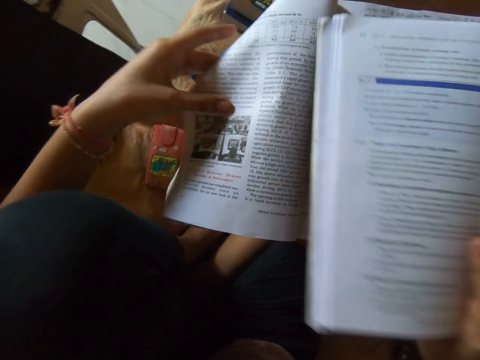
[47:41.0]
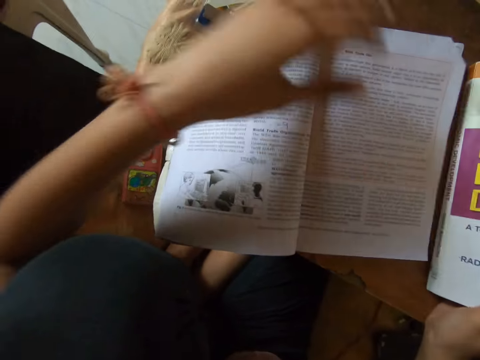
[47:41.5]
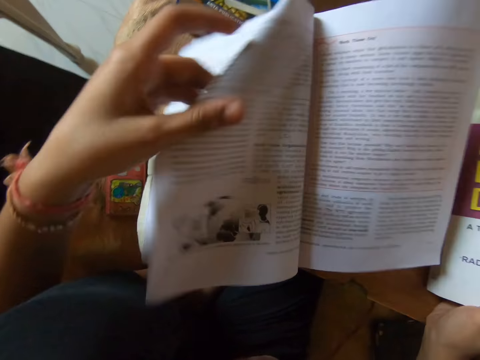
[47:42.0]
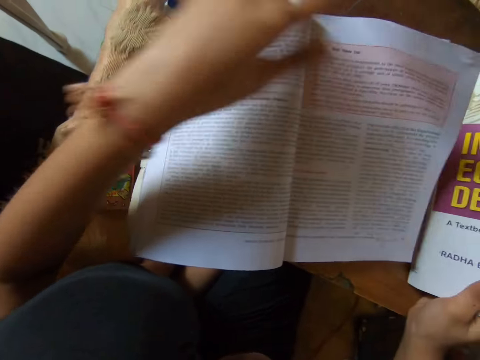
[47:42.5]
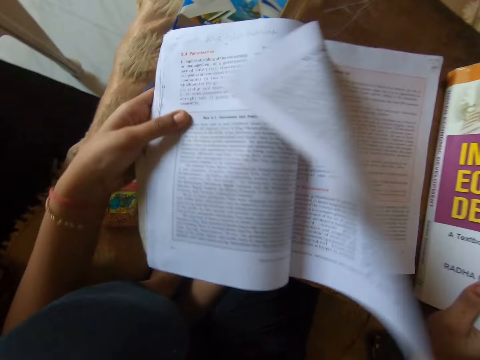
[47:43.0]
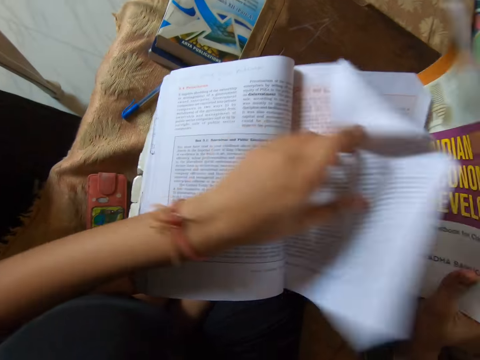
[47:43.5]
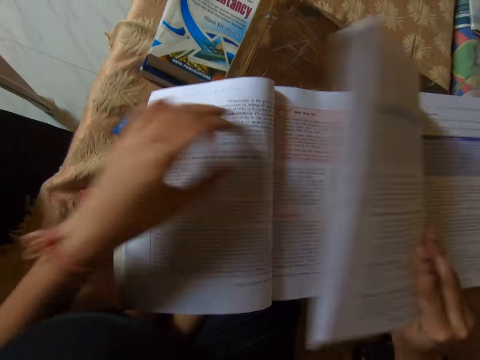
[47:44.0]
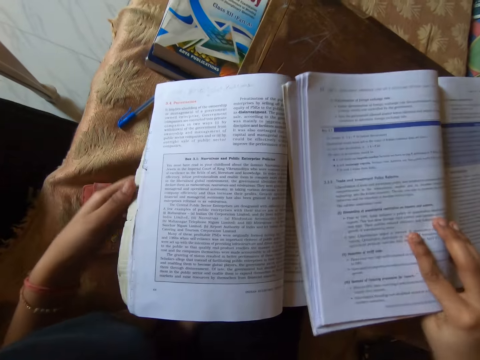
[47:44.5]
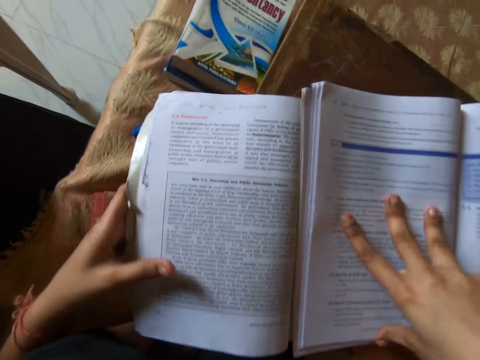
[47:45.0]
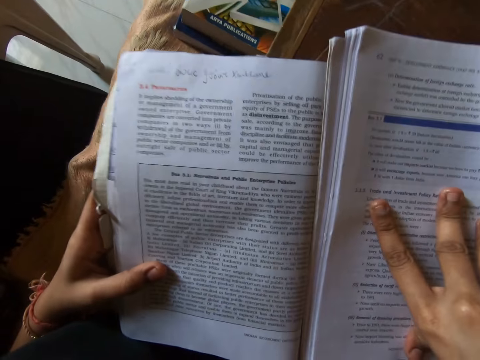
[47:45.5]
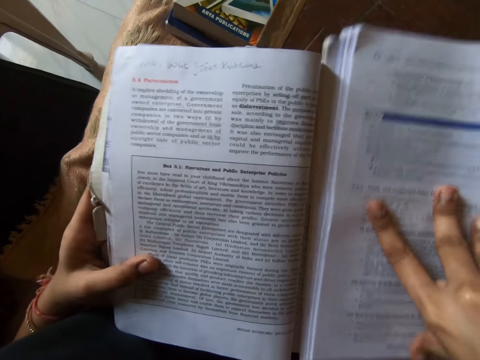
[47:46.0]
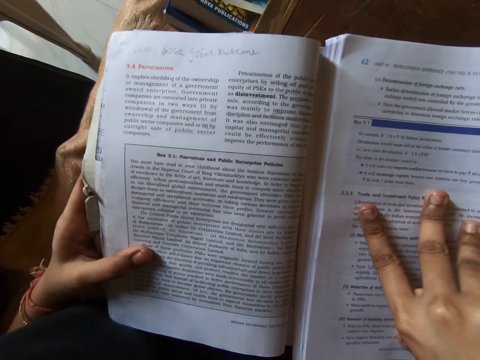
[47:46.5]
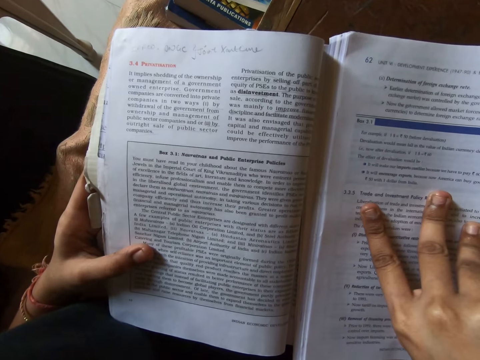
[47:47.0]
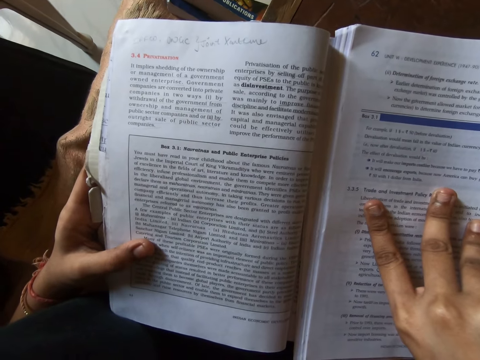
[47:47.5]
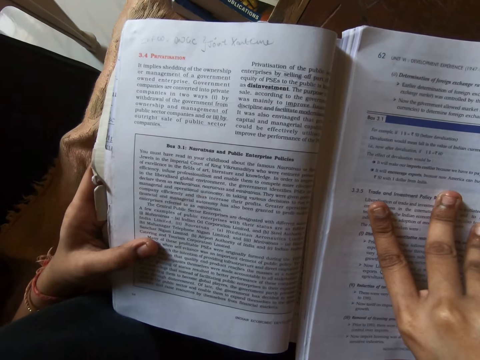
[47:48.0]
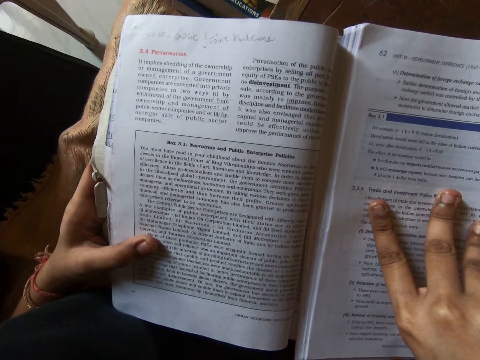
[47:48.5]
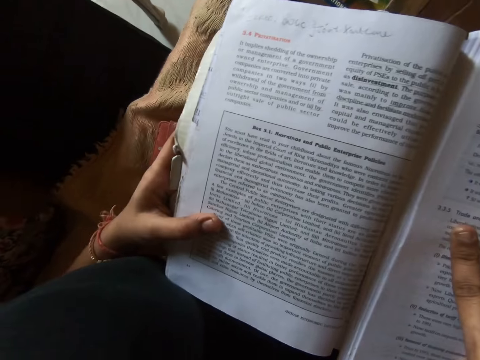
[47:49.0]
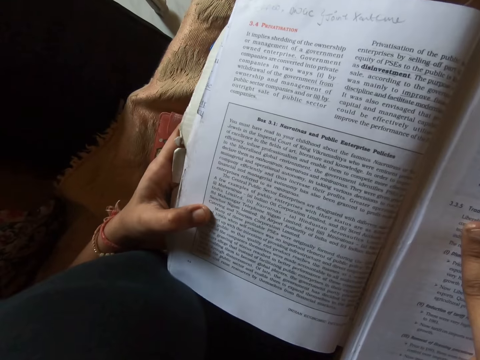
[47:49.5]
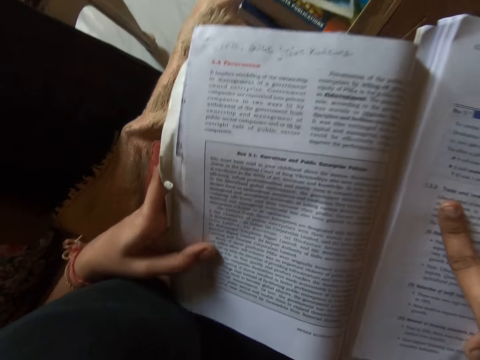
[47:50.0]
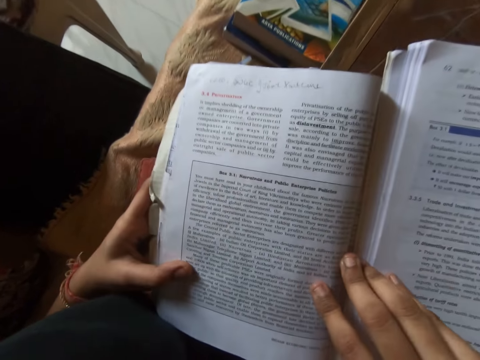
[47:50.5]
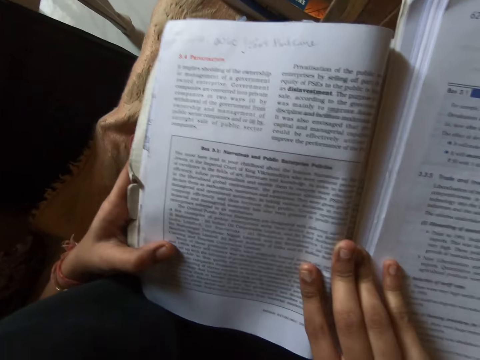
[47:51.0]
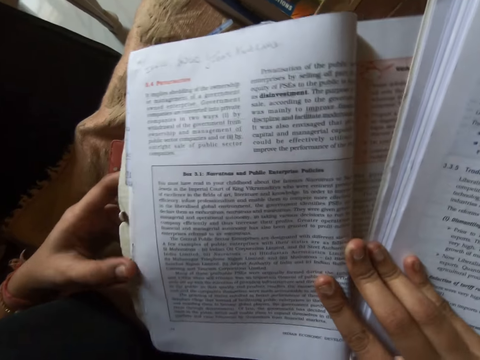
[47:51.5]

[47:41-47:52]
The camera wearer raises the textbook on the other textbook. She turns another page in the textbook. She adjusts the page in the textbook. She drops the textbook on the other textbook. She puts her hands on the textbooks. She reads aloud from the book.

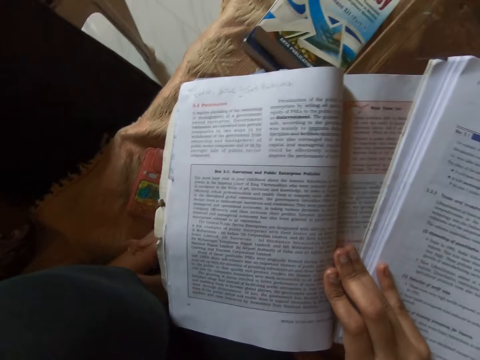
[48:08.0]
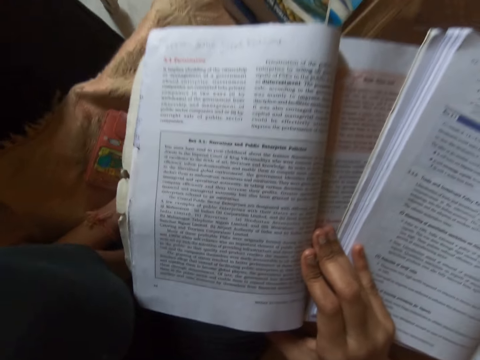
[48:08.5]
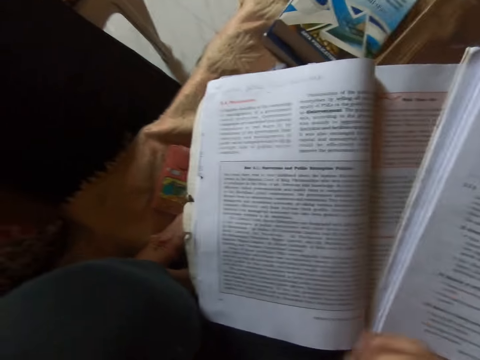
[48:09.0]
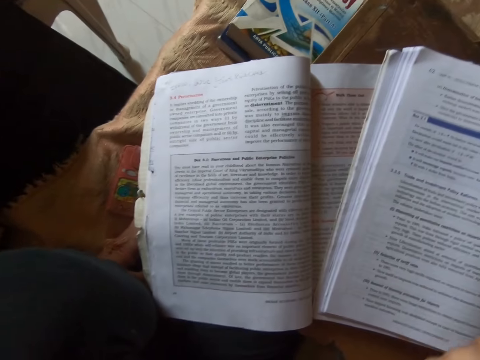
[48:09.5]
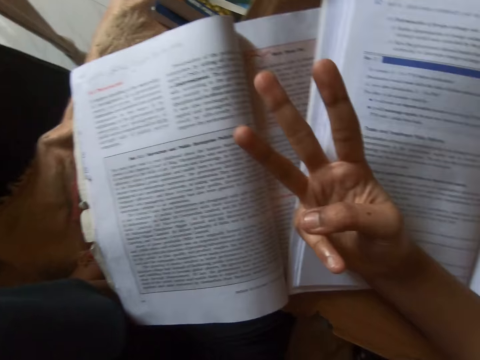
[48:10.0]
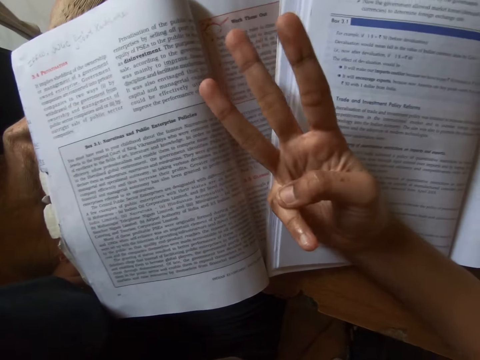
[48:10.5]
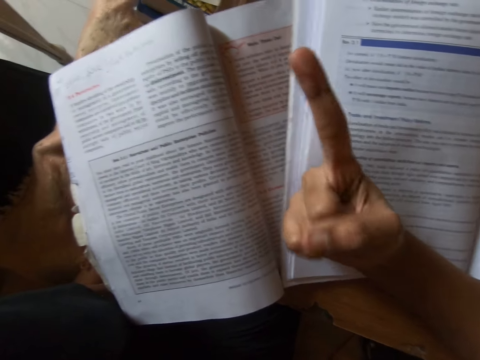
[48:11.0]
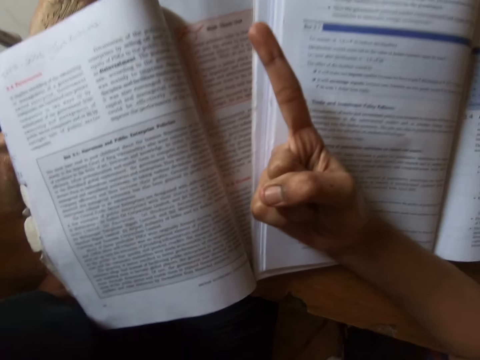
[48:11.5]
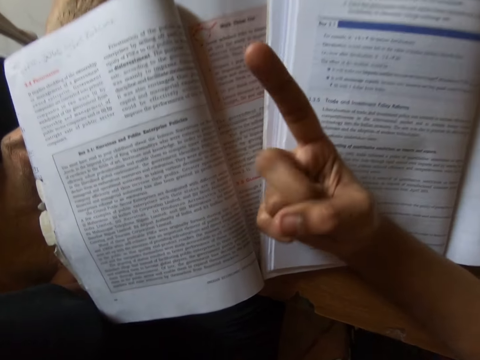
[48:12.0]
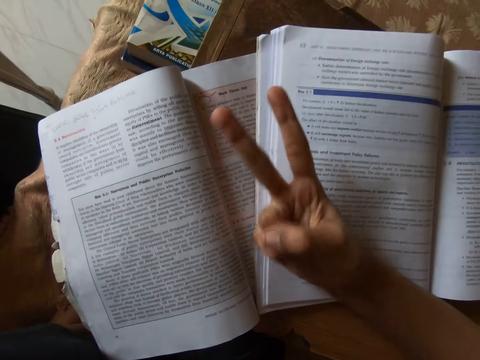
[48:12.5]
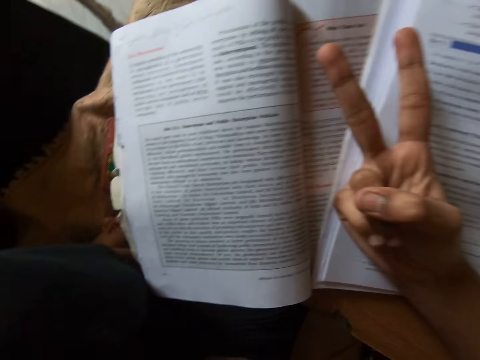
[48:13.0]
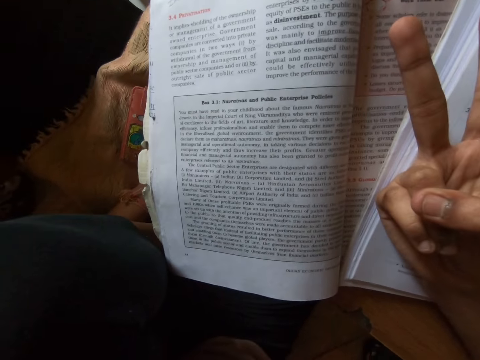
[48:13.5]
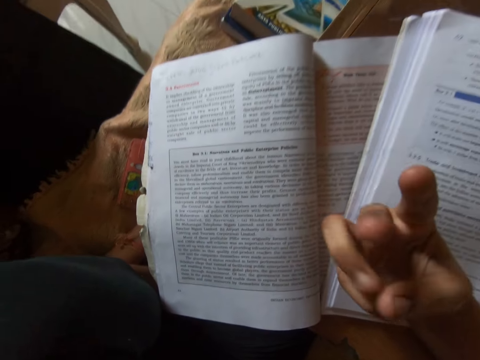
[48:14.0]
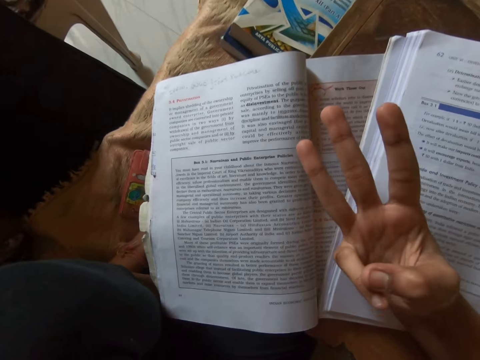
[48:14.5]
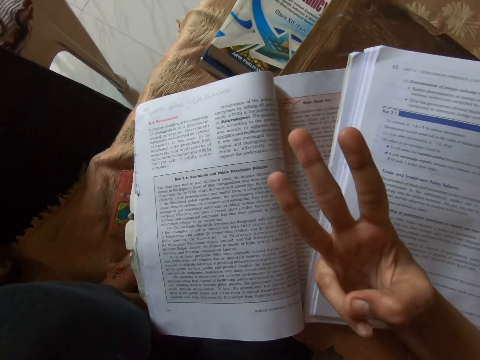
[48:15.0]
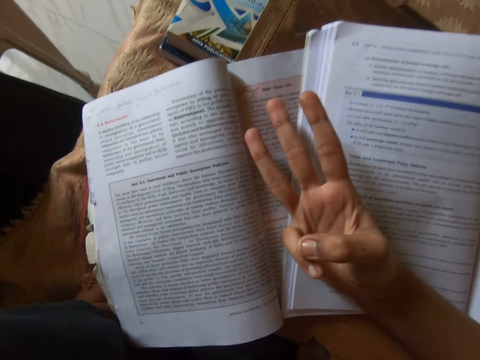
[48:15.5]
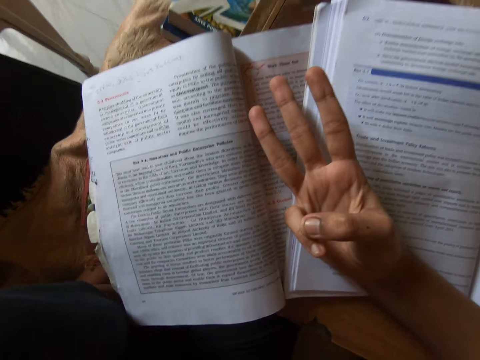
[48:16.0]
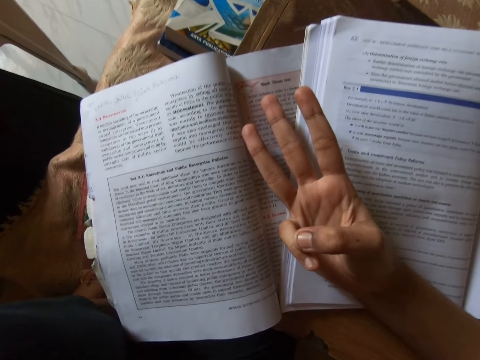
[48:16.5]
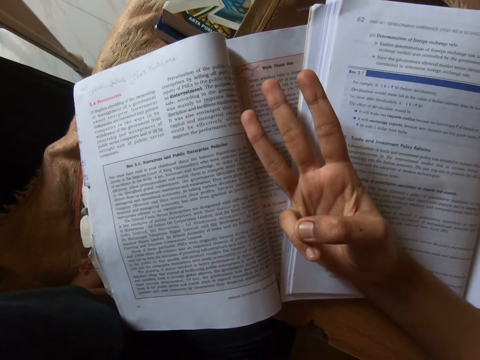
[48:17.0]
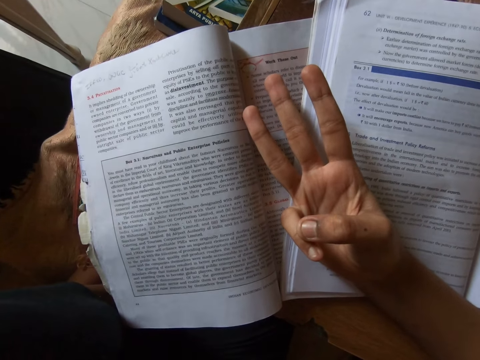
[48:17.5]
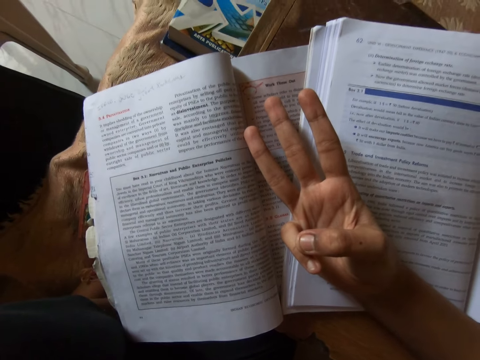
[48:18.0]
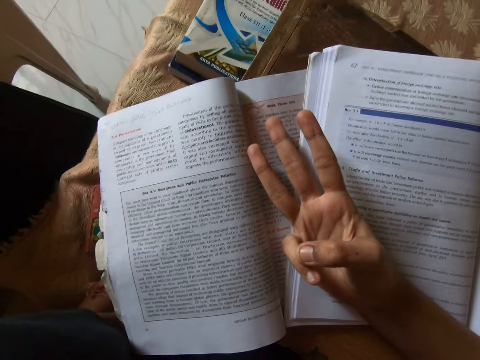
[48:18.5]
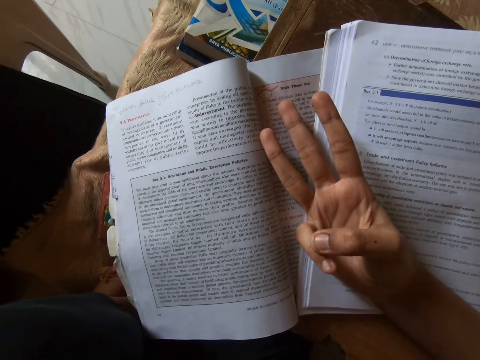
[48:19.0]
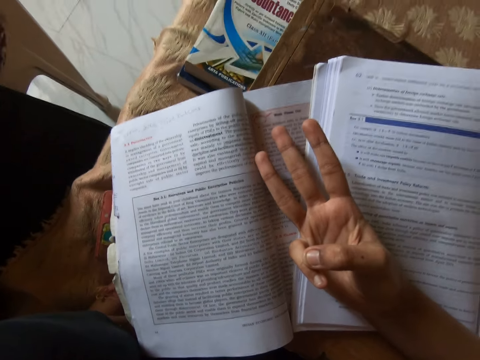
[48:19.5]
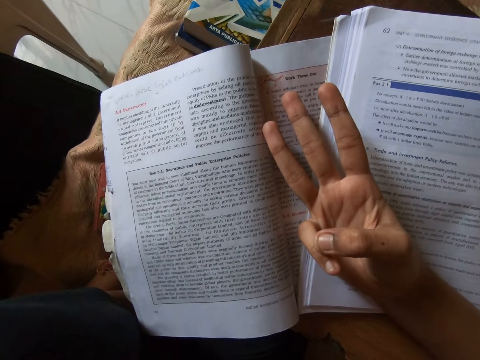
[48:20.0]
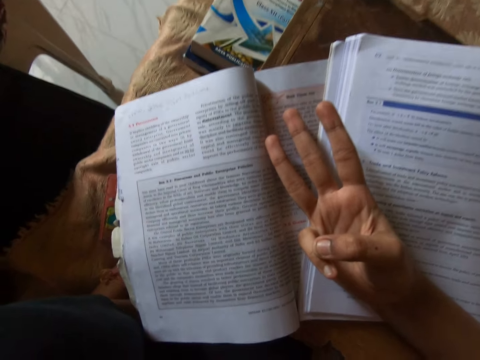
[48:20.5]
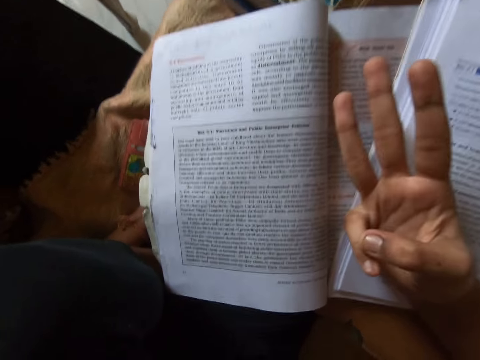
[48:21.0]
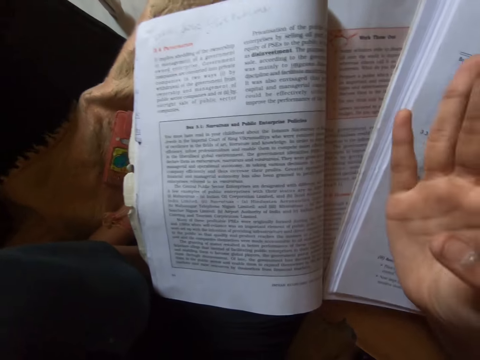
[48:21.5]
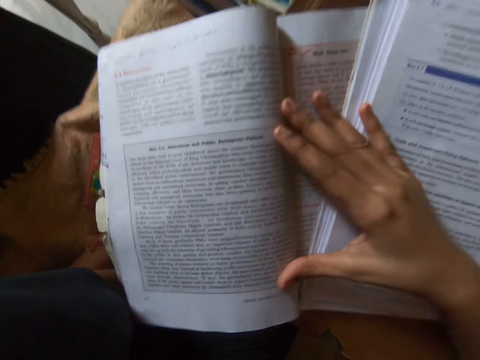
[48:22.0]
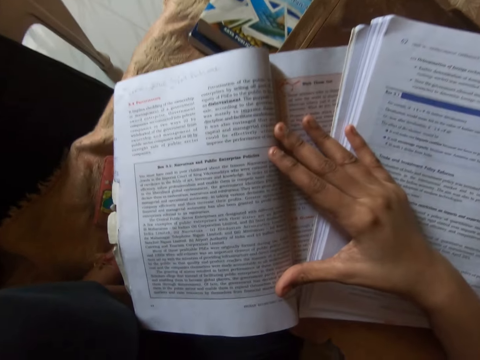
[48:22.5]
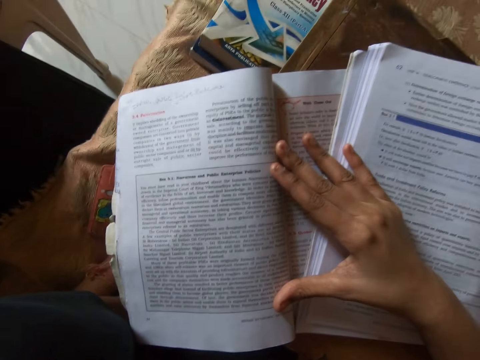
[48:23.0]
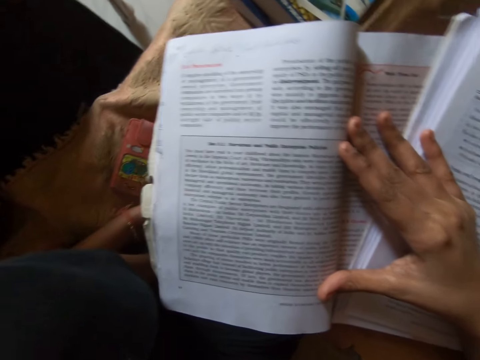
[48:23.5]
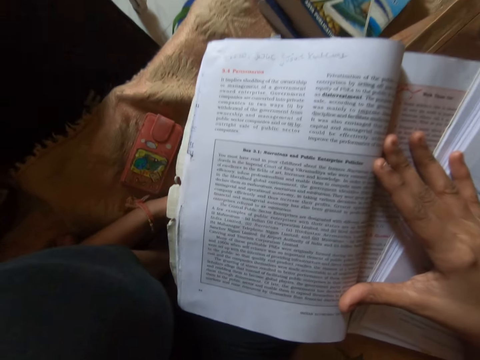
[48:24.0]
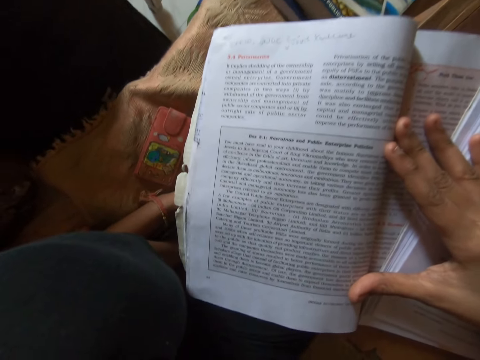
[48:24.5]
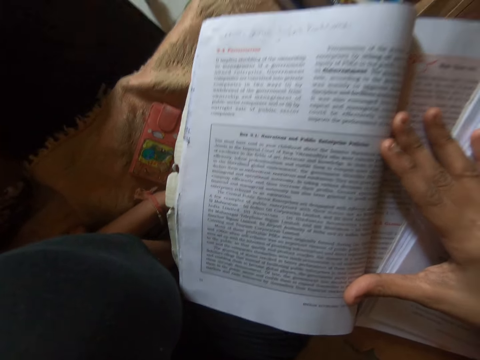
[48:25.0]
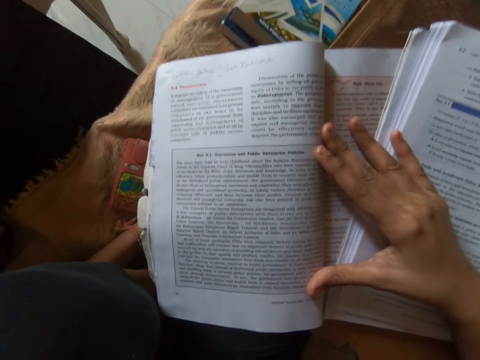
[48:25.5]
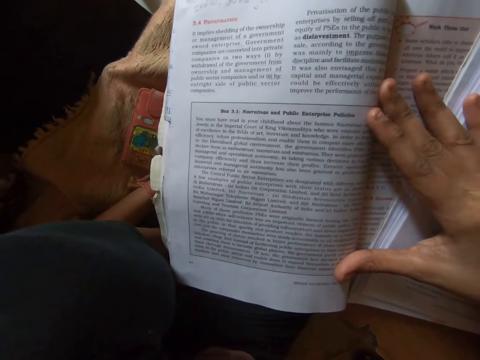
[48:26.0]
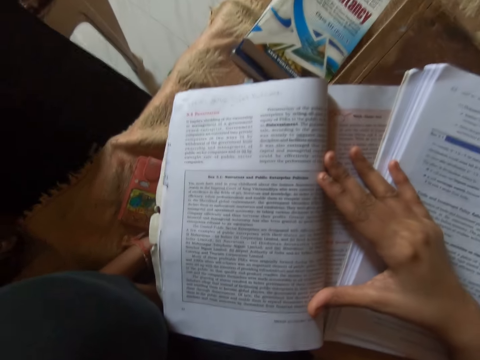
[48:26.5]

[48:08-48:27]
The camera wearer counts with her fingers. She demonstrates by her fingers. She puts her hand on the textbook. She reads loud from the book.
